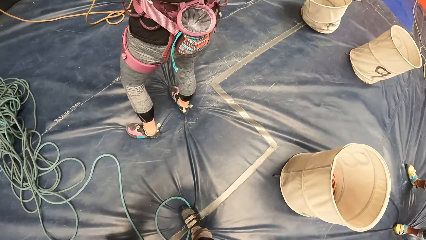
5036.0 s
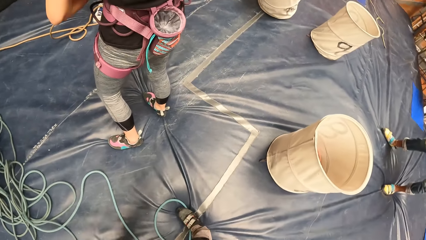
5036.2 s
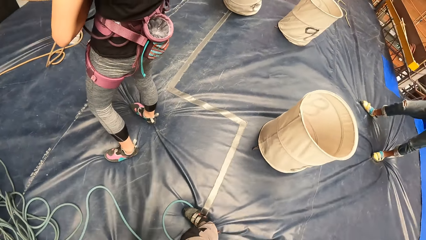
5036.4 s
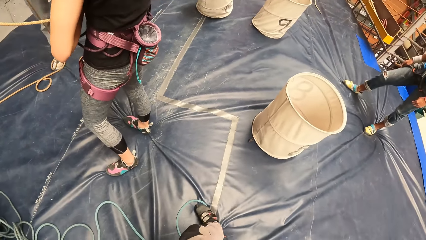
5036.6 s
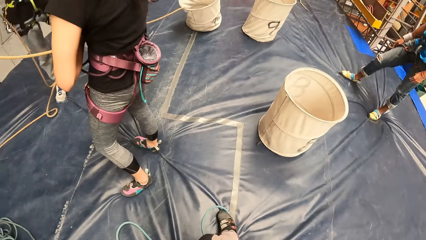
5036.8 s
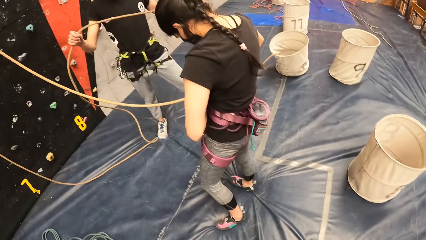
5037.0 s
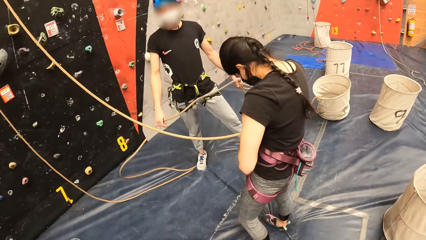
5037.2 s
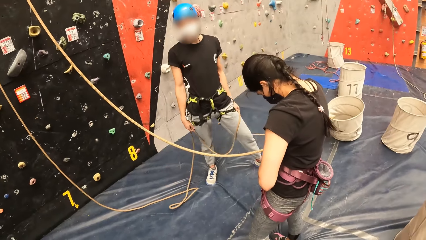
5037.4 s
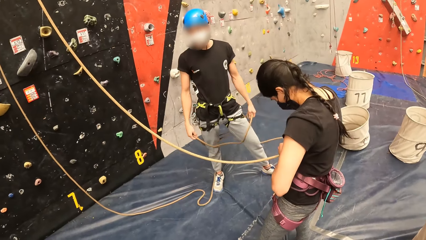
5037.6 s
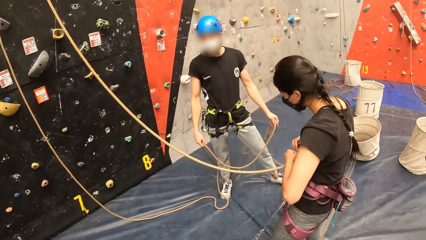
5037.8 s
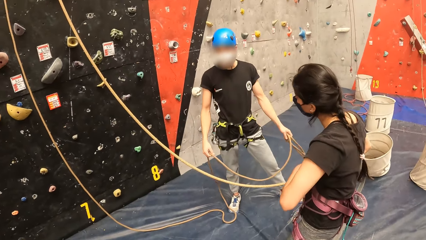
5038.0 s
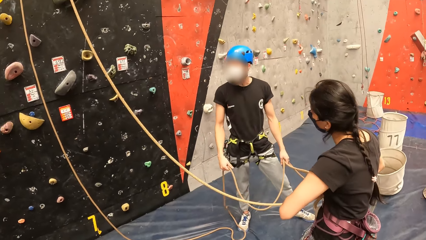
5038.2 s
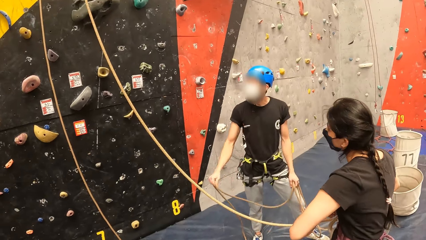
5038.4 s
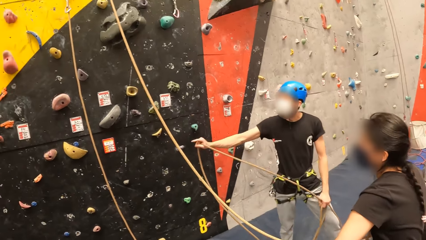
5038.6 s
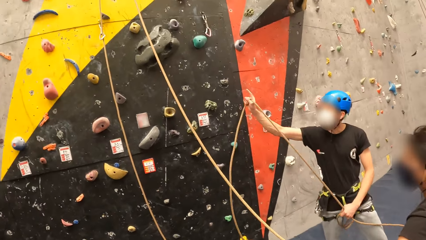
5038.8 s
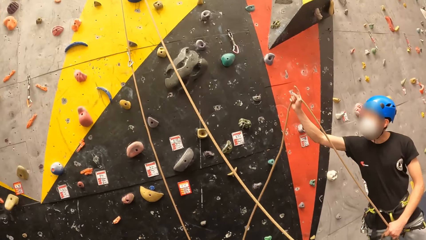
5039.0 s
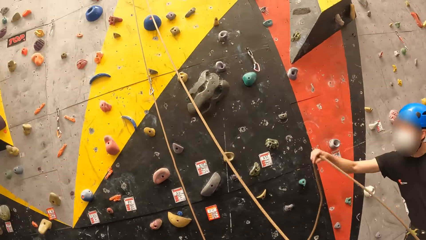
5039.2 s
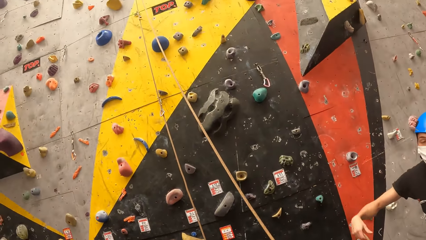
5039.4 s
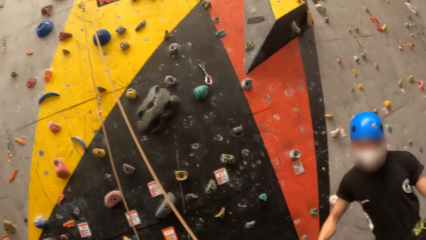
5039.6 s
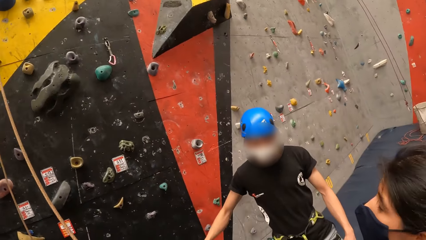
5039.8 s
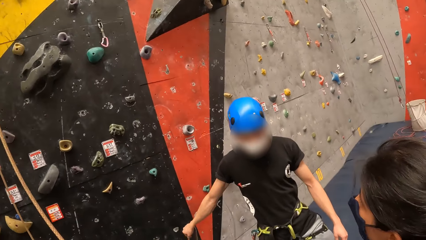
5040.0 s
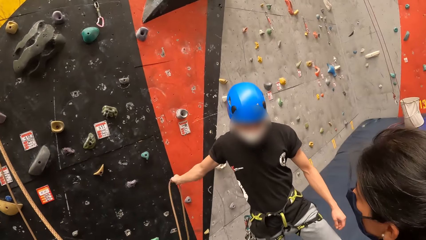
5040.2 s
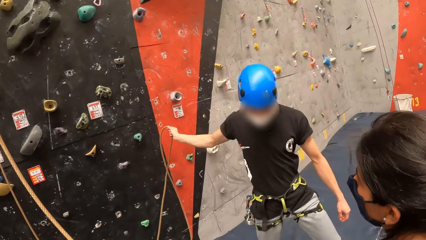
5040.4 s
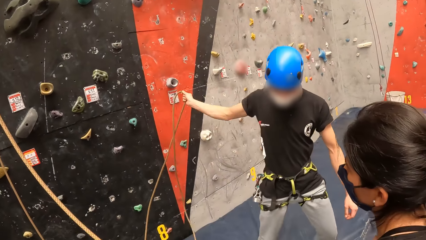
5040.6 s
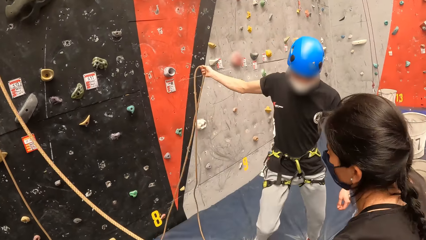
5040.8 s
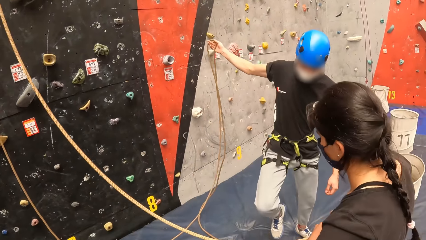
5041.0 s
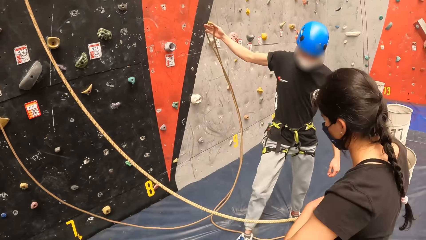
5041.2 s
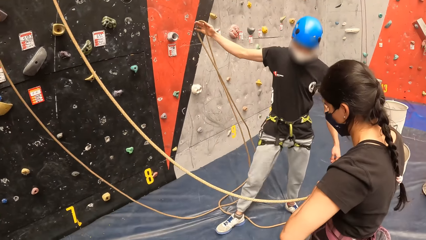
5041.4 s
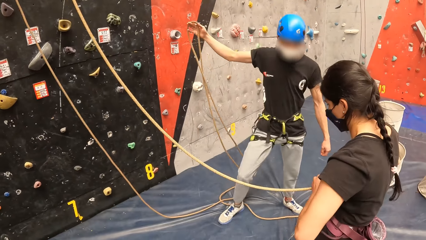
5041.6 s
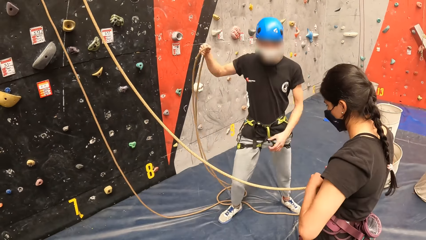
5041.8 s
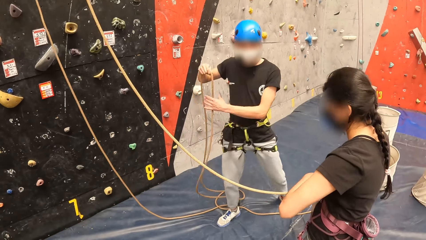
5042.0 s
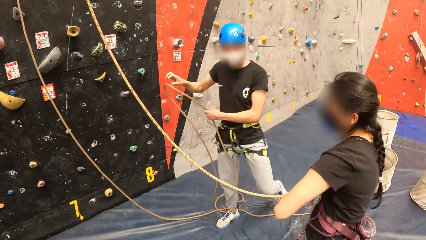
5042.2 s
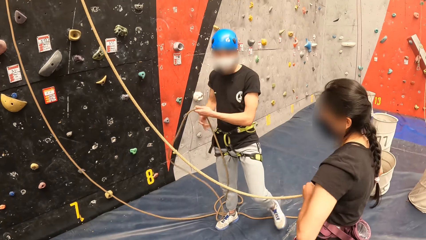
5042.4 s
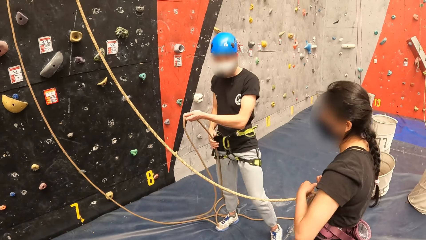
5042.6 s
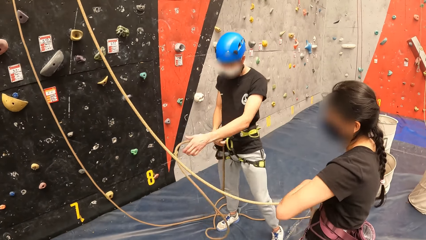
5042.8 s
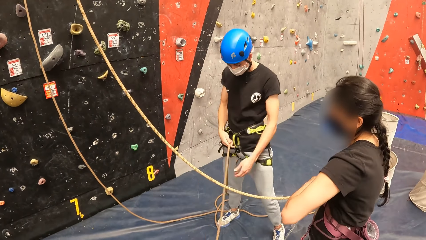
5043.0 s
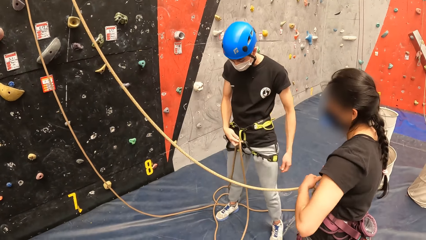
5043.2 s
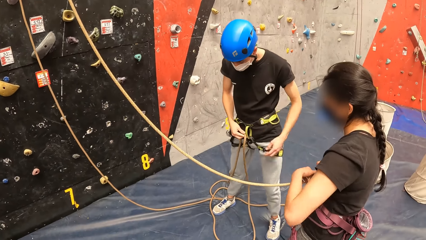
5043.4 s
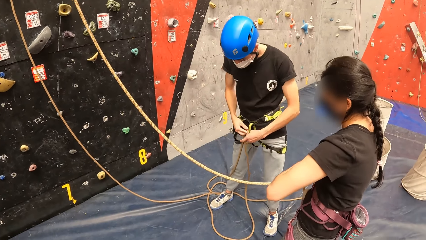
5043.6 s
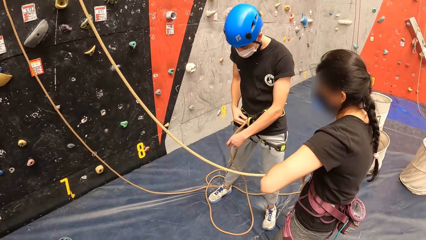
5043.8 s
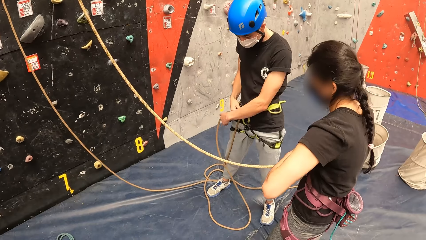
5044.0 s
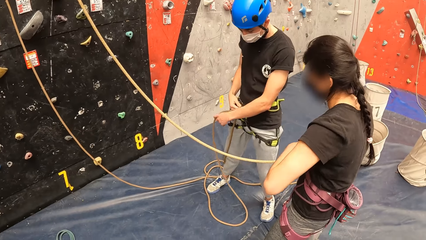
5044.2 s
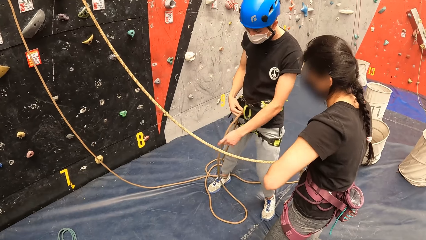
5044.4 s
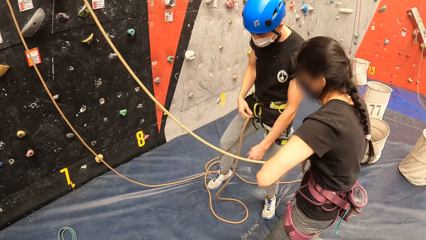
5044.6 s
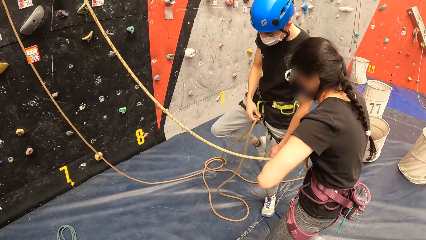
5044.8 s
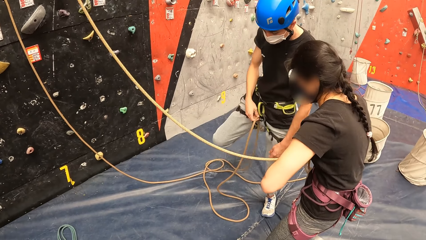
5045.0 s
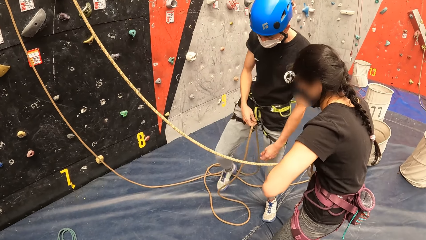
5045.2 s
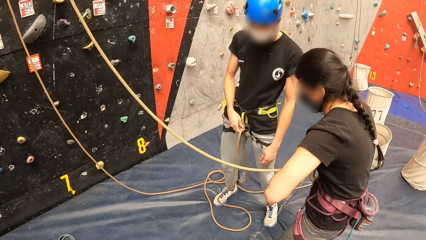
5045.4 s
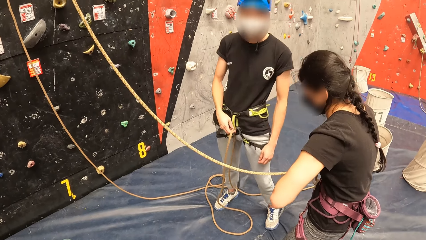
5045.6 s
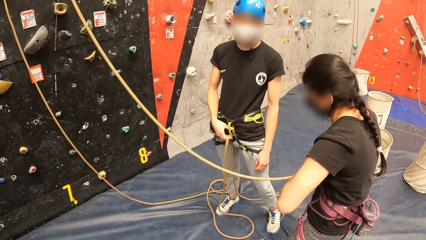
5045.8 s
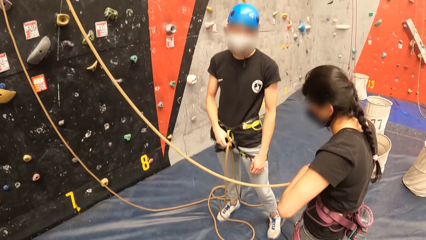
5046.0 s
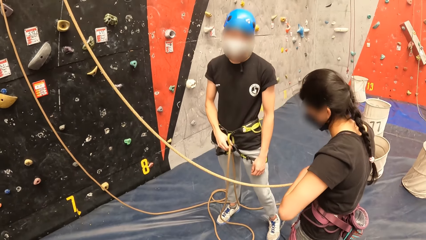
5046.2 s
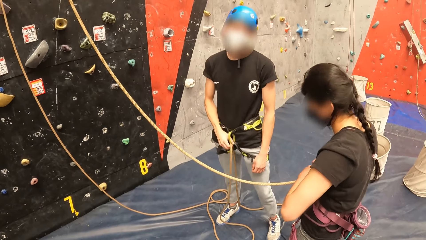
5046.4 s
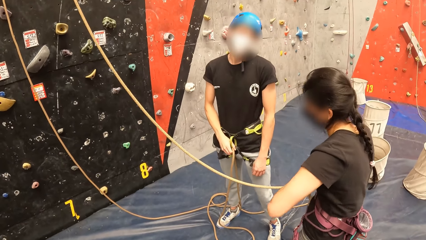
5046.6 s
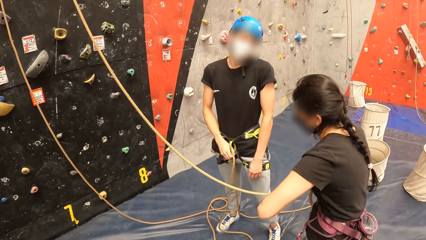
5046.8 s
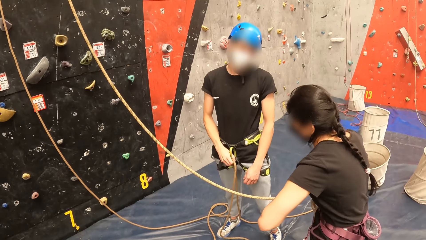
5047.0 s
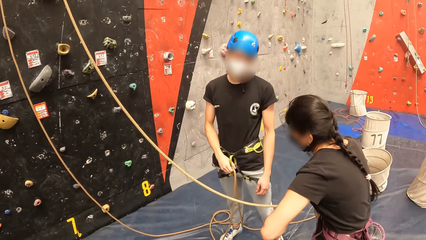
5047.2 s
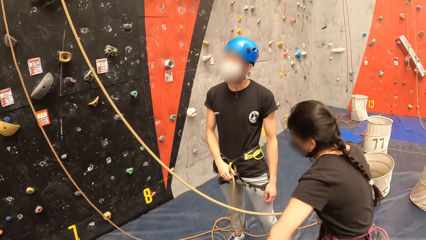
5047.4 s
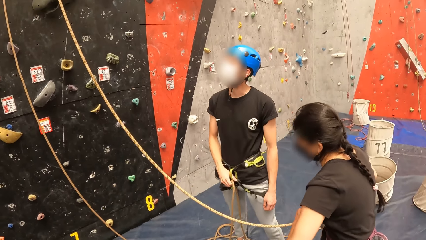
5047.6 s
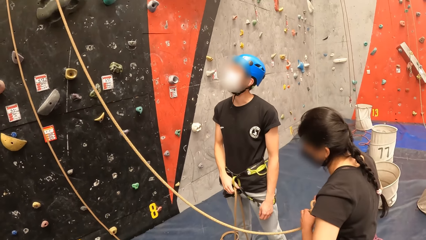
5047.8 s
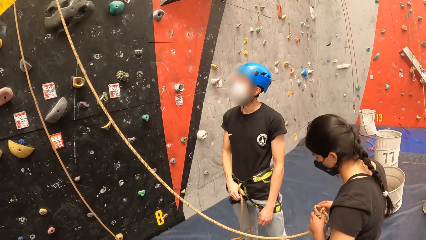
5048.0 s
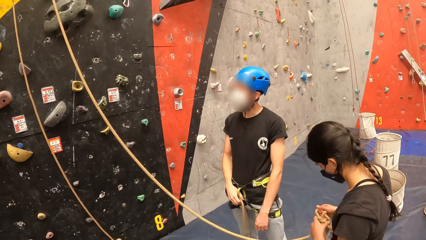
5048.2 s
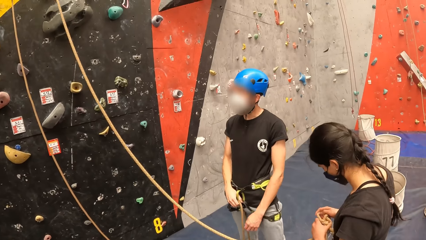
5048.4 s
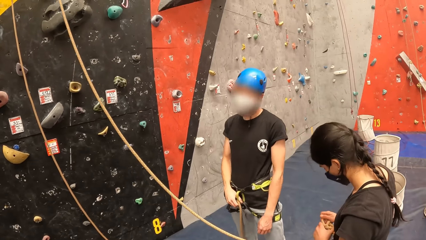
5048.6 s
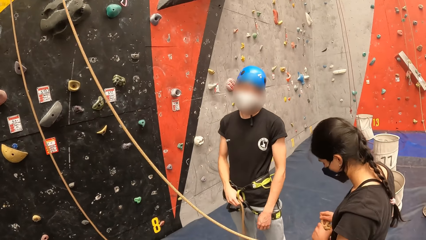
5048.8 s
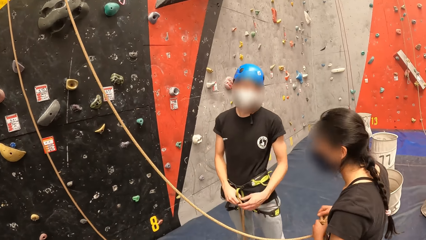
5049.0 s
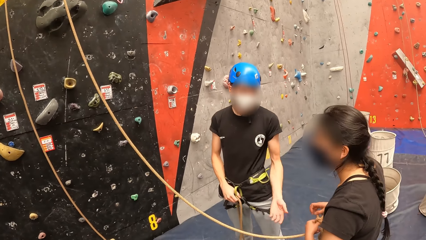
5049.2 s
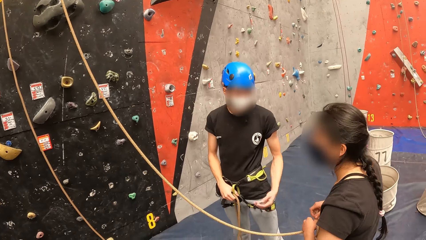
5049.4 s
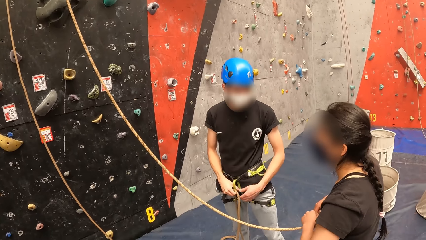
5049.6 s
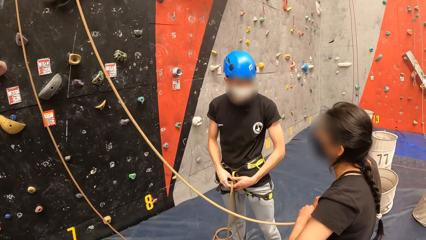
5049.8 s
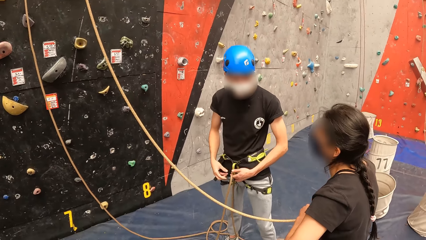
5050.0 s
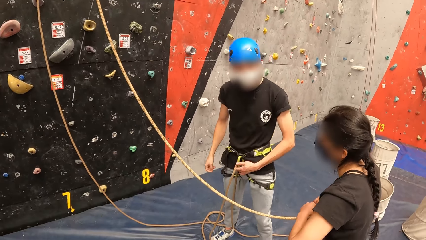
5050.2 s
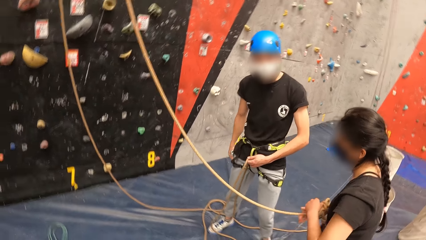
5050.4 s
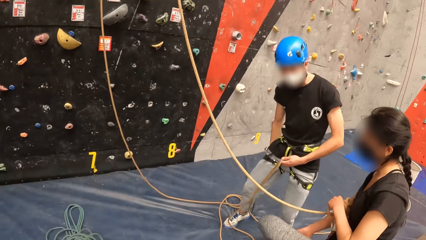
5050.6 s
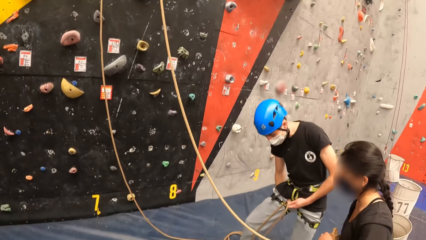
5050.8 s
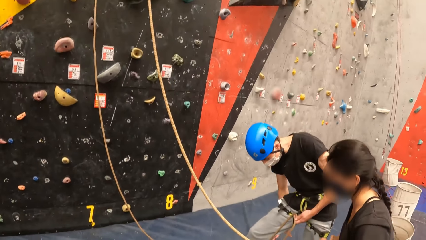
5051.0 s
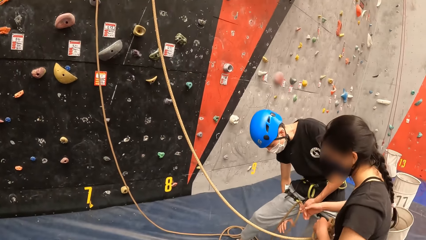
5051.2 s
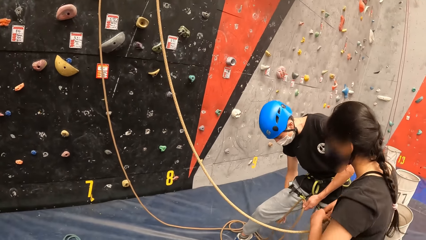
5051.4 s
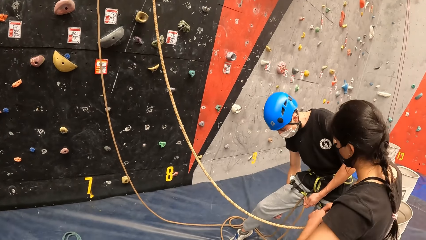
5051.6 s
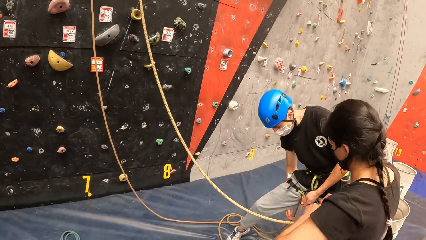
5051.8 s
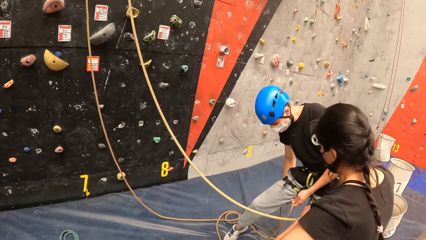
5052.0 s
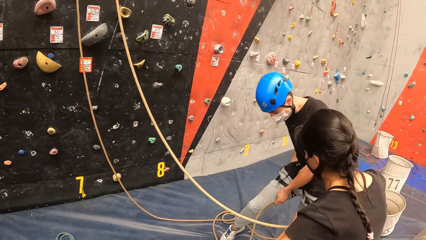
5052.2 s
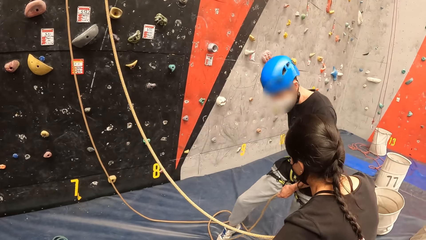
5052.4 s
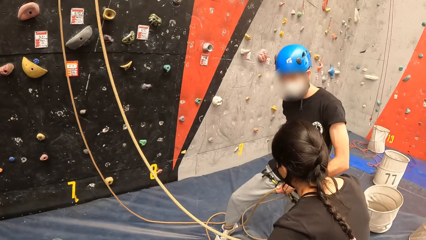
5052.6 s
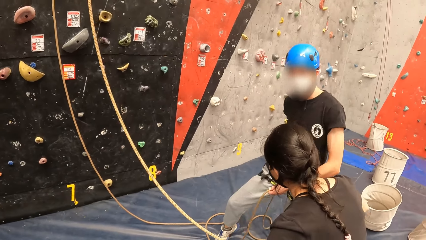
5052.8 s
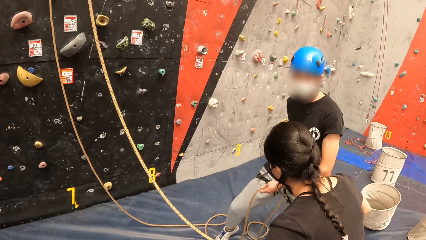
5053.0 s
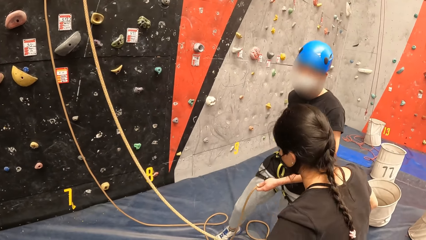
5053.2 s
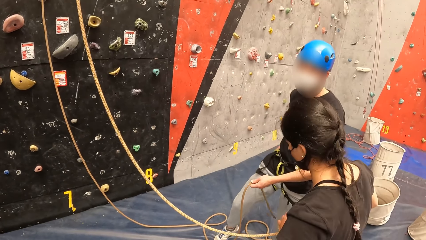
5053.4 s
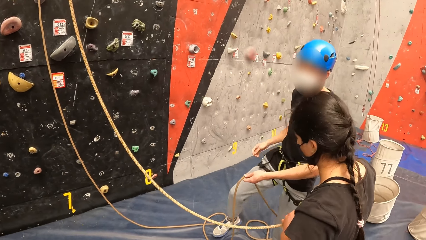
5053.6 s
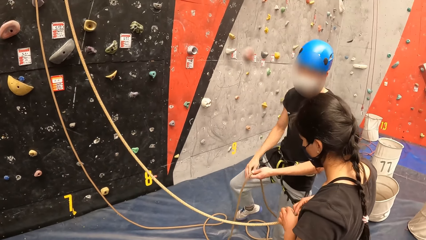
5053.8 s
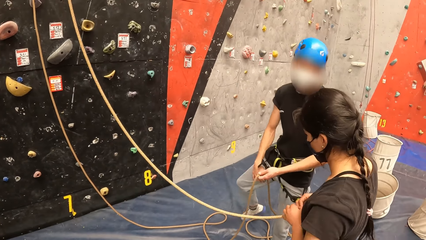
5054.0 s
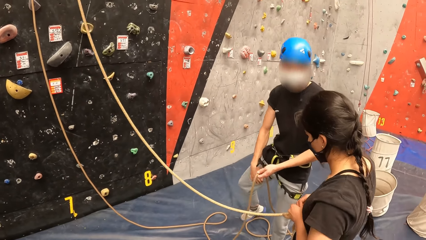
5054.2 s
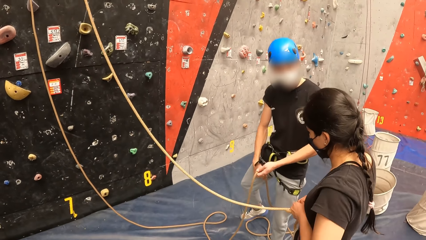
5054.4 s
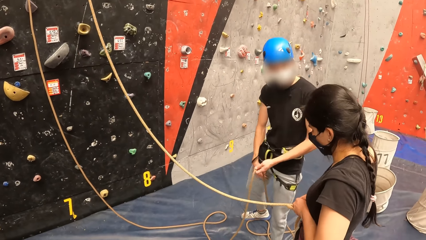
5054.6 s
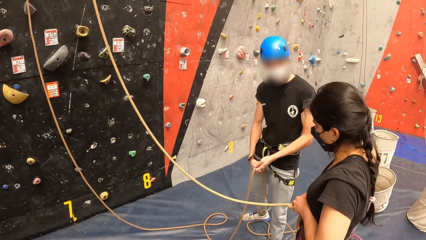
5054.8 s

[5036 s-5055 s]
The camera wearer converses with a person. They look around. They converse with another person. The other person unties the wall climbing rope. The first person ties the rope on the leg.
